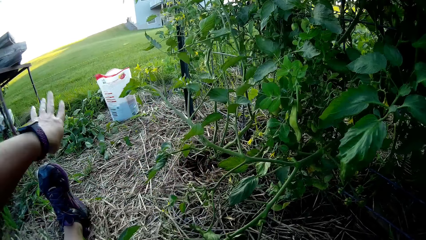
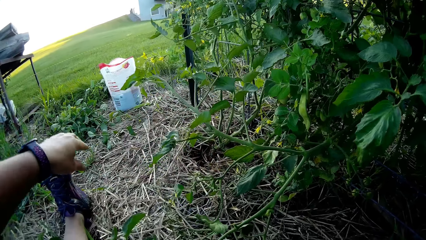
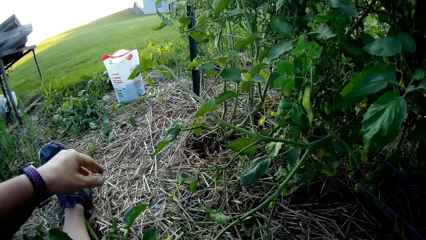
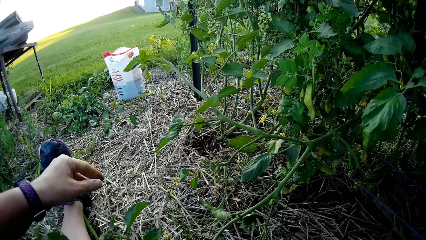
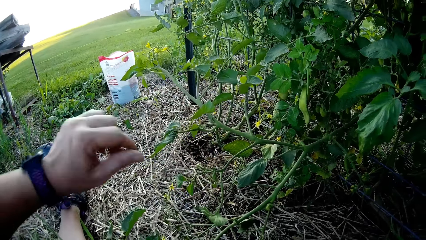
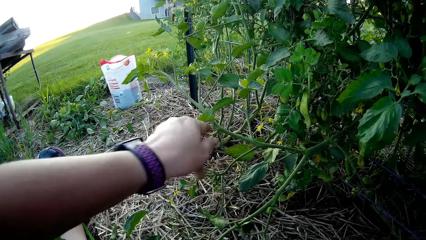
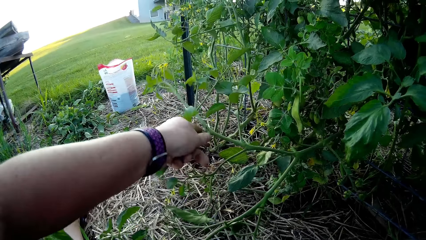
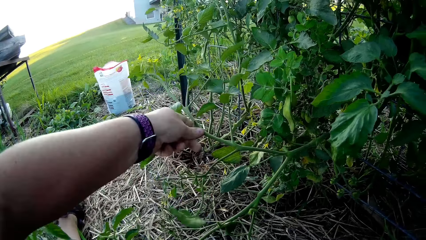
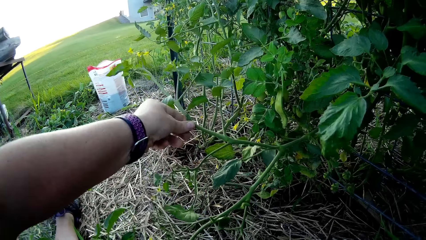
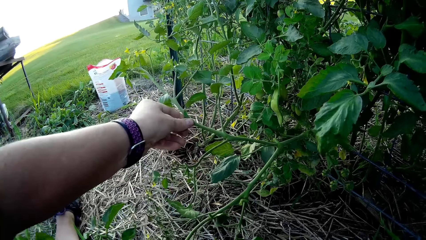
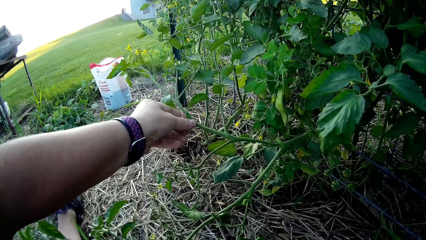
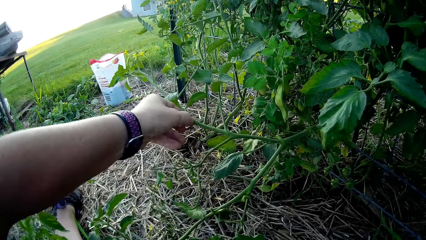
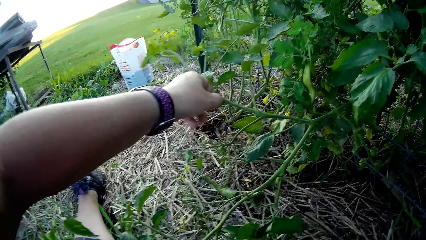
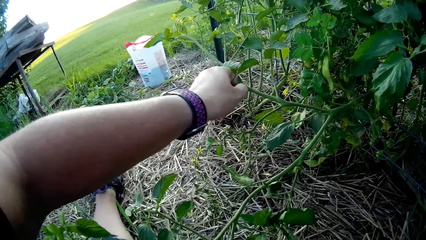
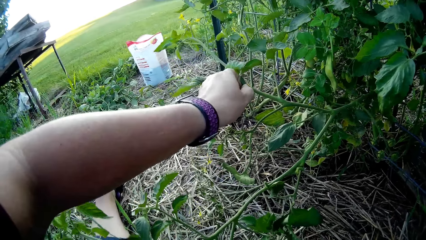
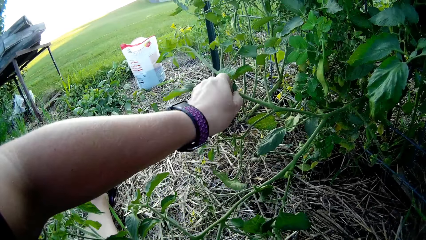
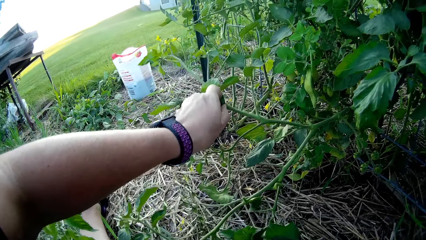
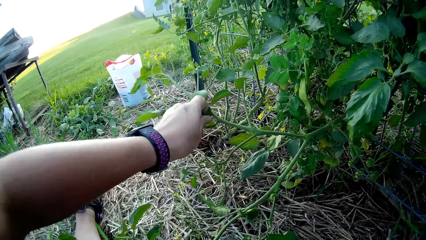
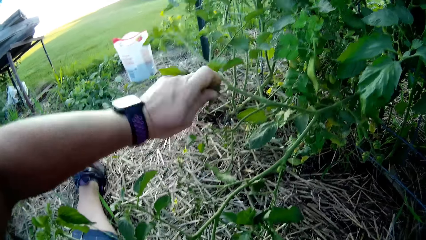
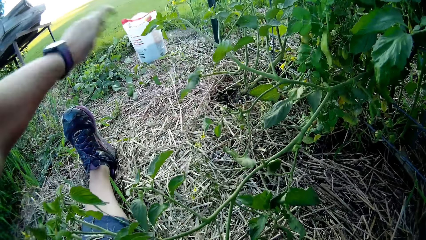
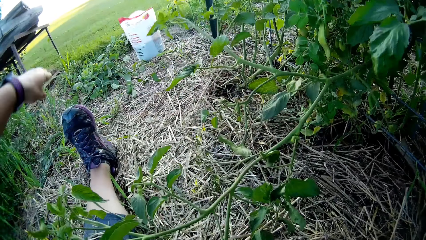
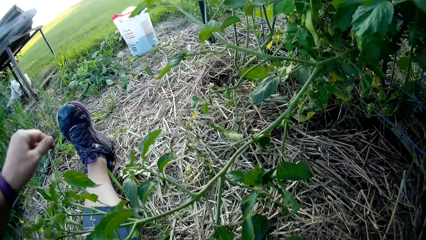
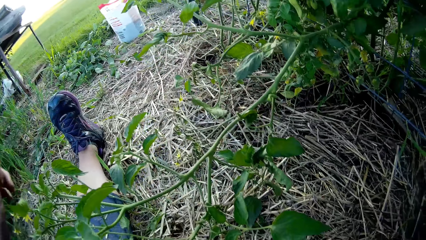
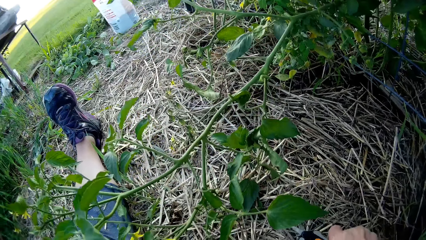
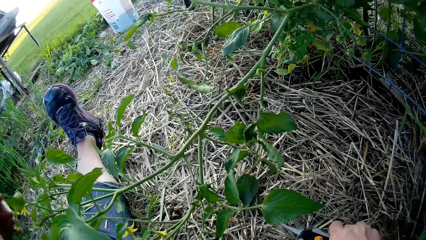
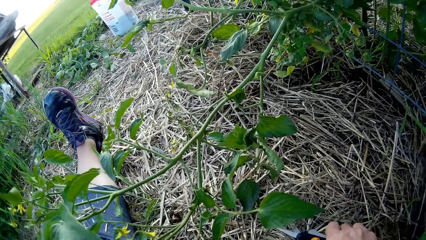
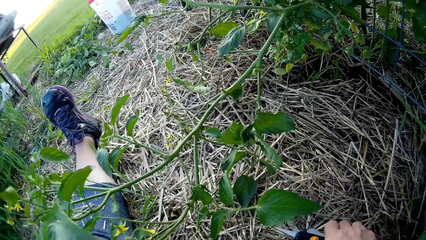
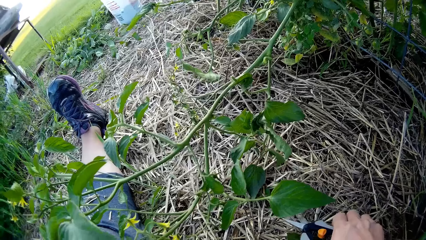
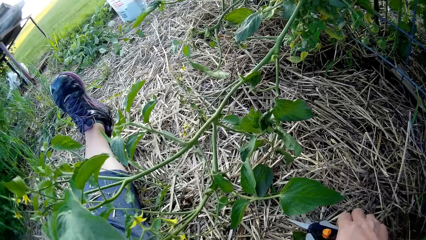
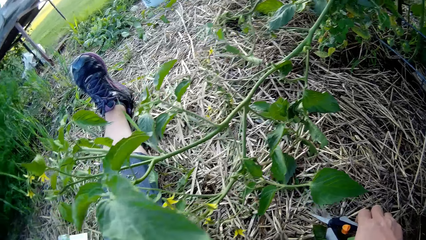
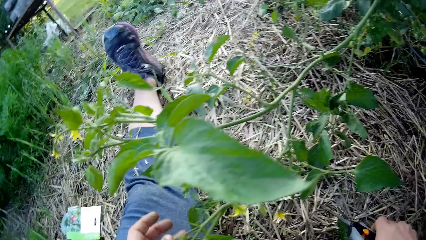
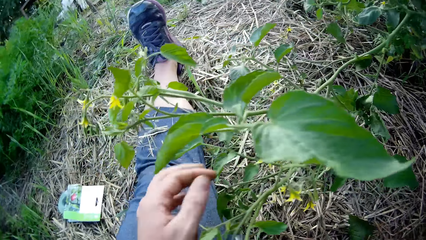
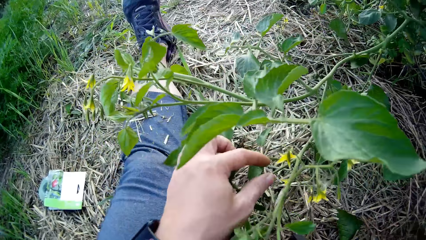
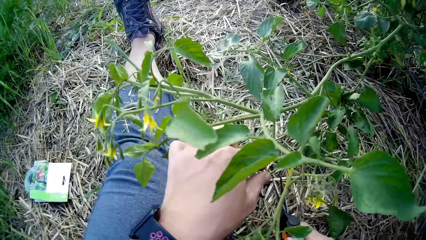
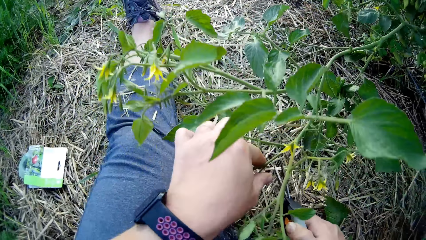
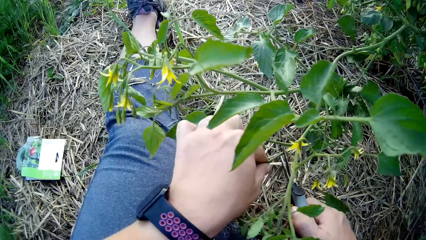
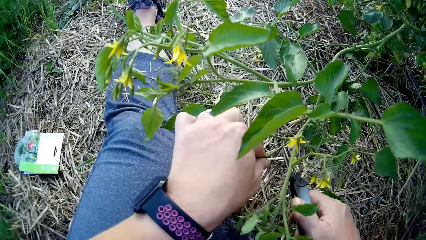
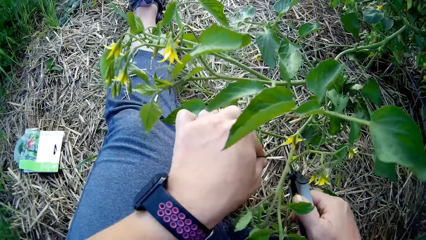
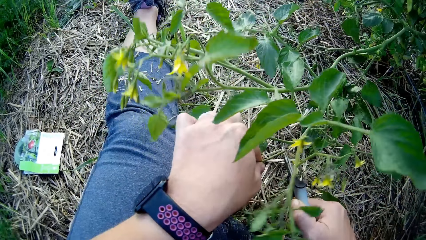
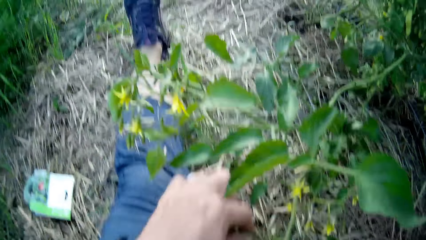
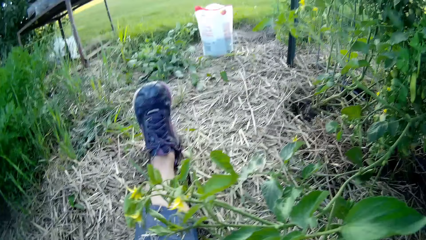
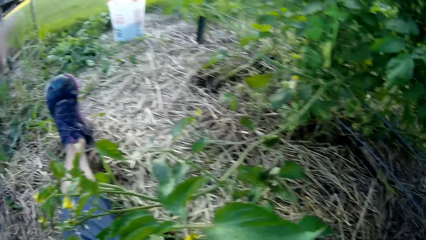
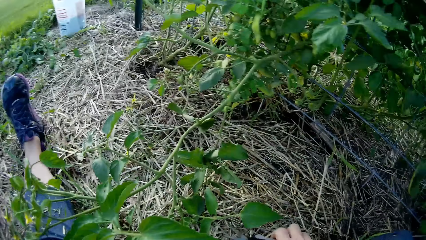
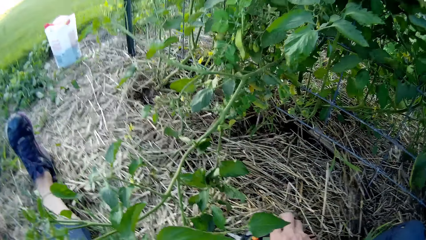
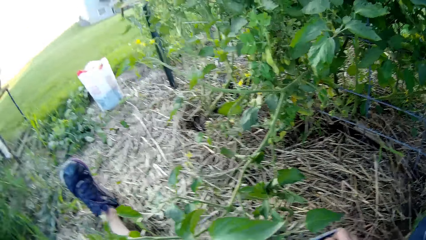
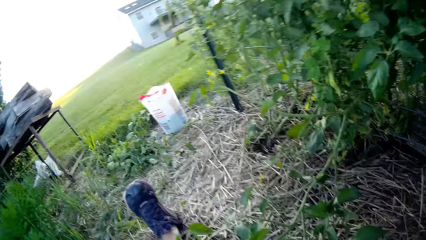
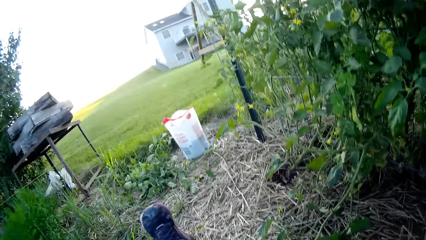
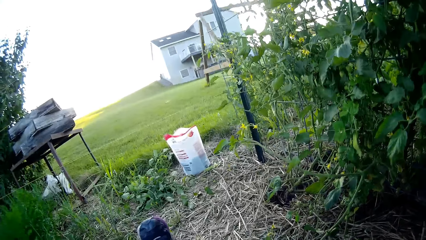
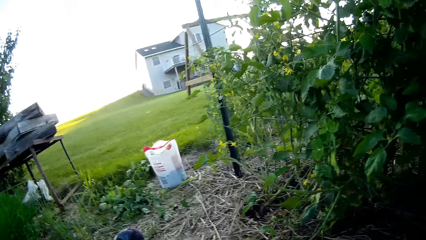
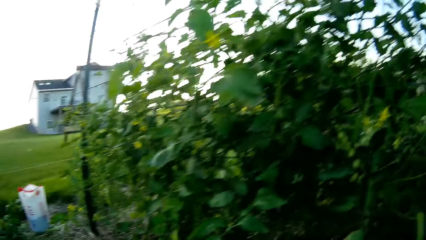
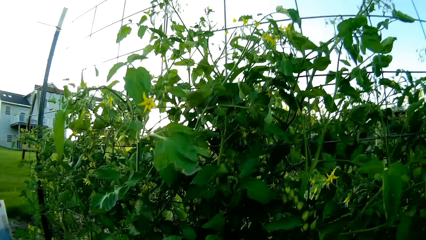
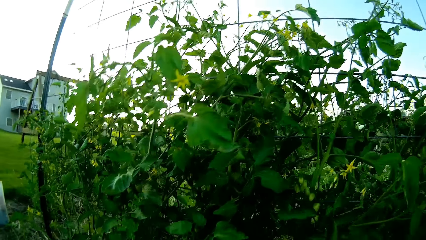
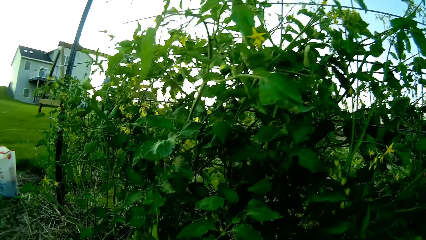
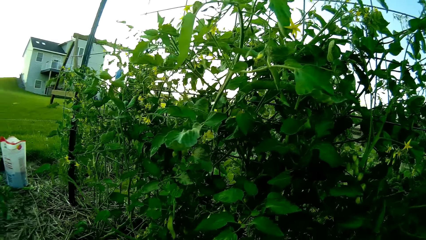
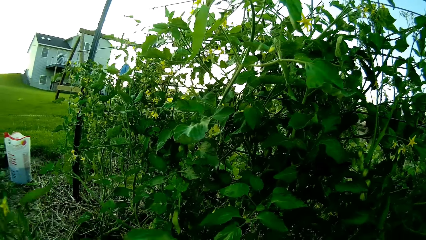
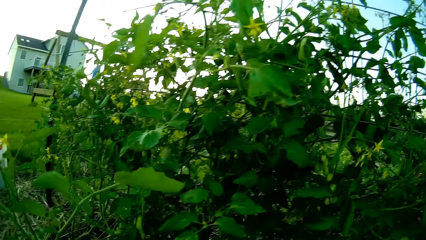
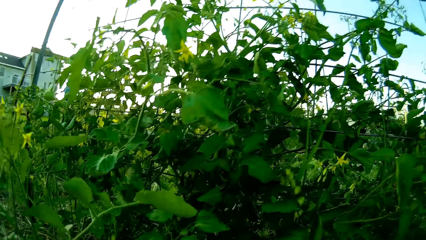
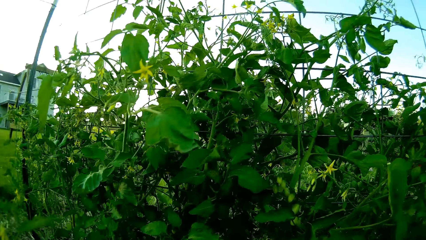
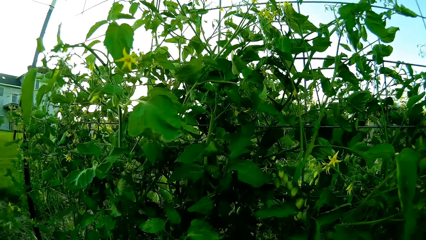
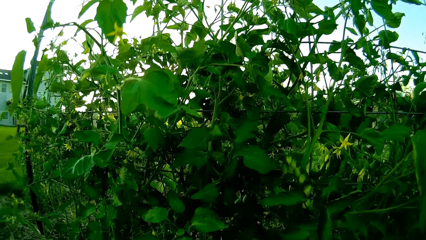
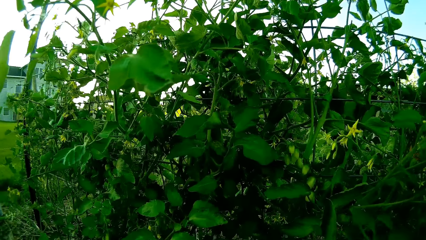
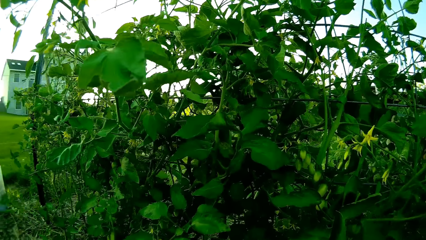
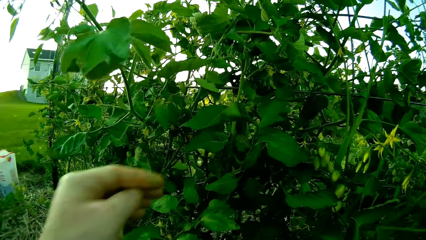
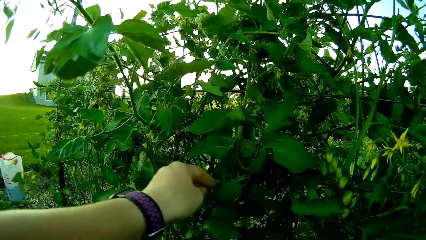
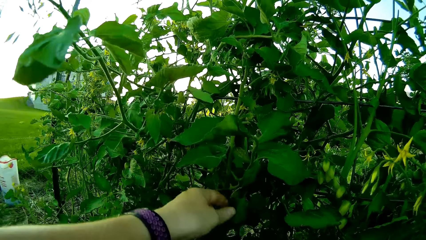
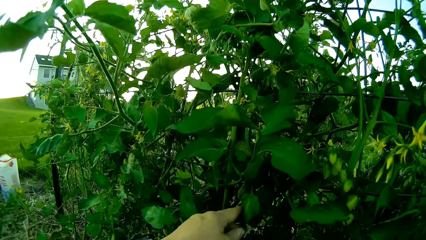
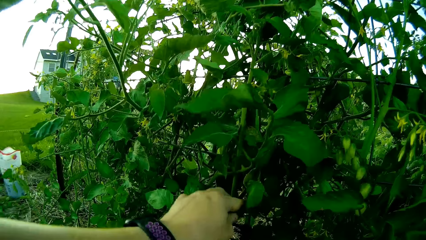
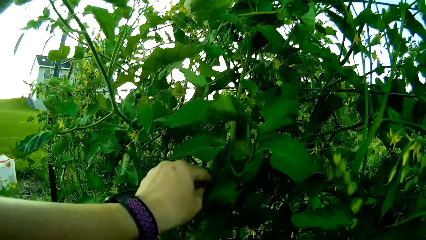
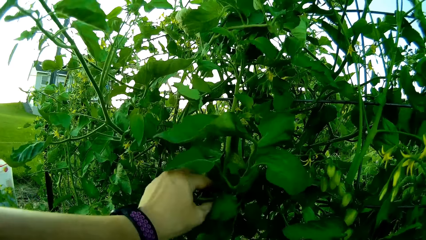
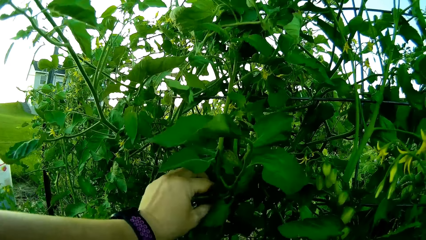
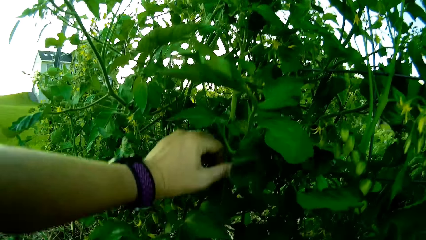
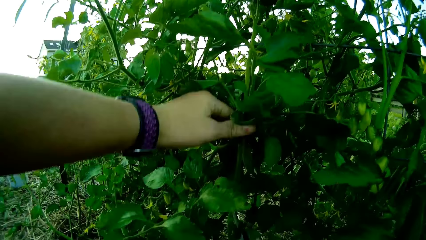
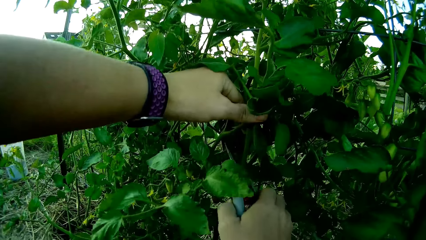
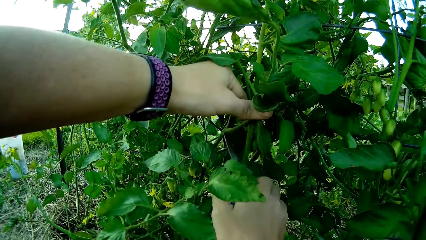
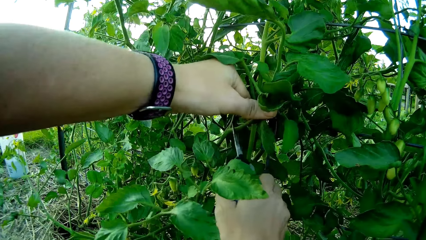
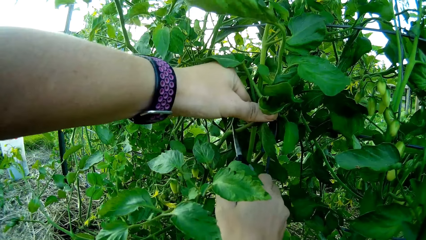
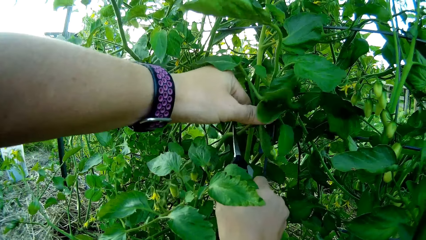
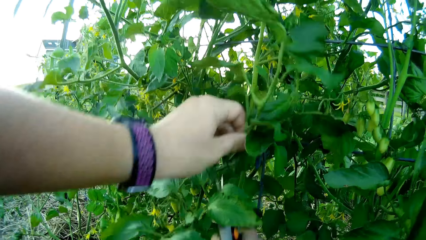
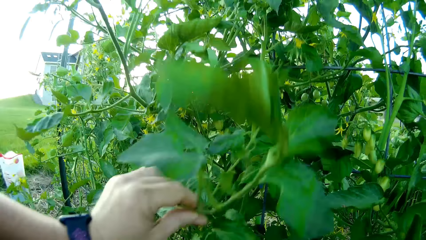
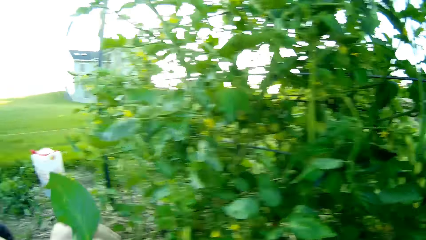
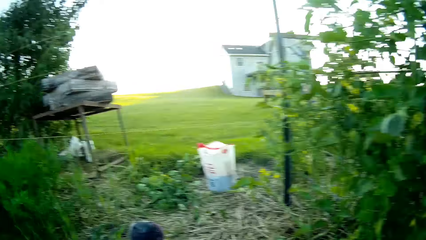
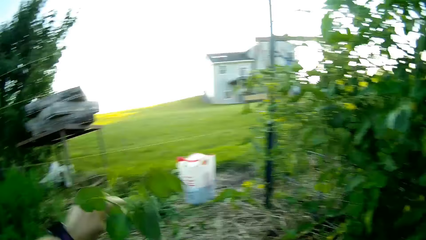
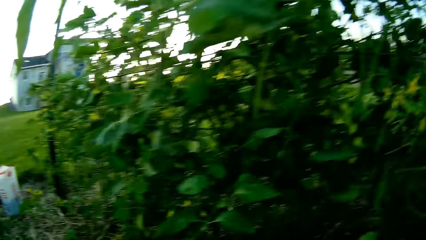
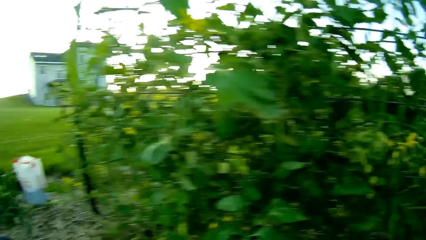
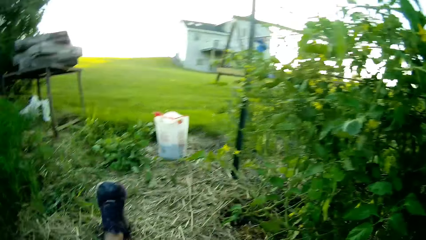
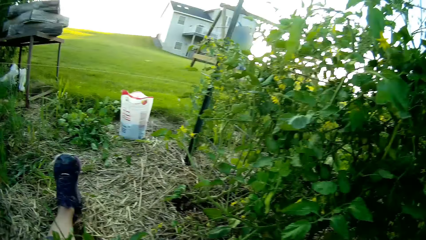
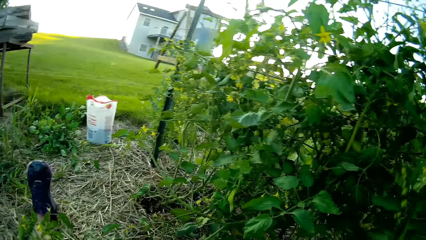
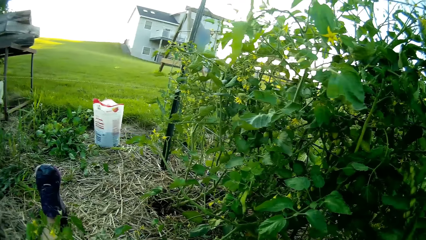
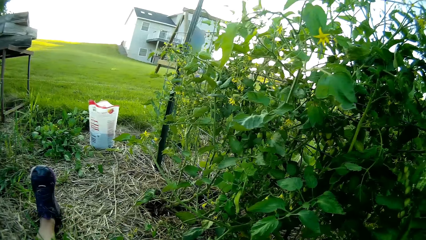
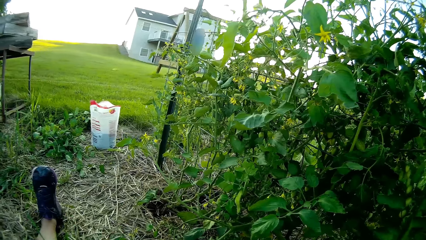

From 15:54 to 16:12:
The camera wearer throws something aside. She removes something on the plant with the hand. She cuts a tomato leaf with her hand. She throws something aside. She moves the hand to the plant. She cuts a piece of tomato plant with scissors. She throws the plant leaf aside. She moves the plant leaves. She moves the hand to the plant. She cuts the plant.
